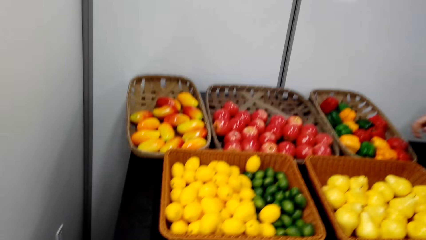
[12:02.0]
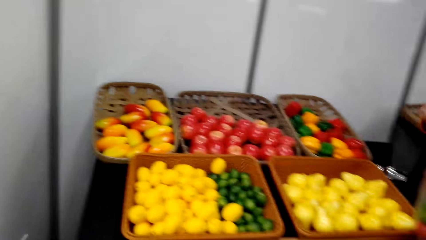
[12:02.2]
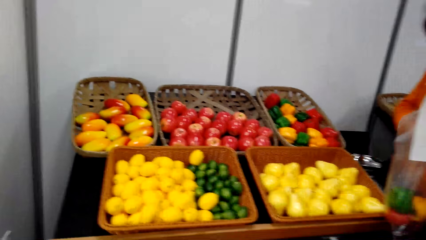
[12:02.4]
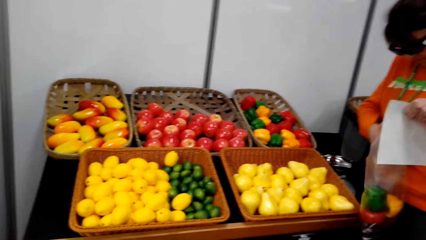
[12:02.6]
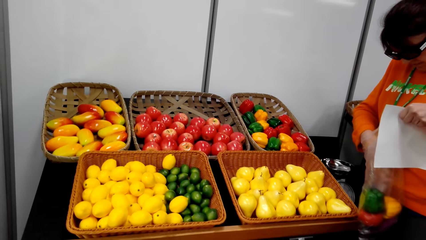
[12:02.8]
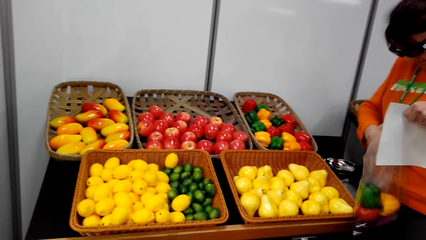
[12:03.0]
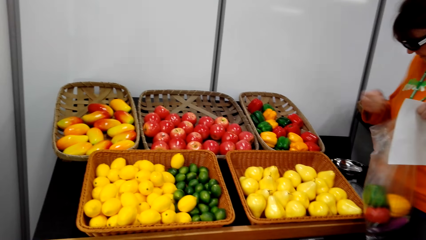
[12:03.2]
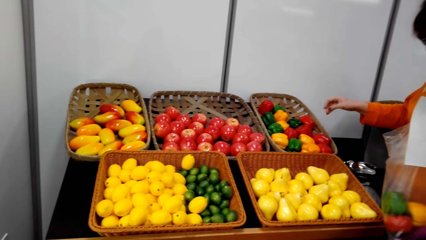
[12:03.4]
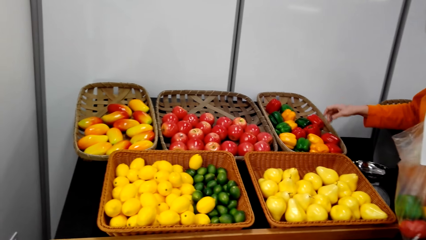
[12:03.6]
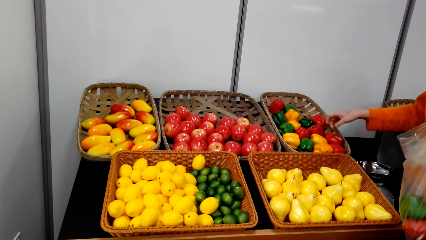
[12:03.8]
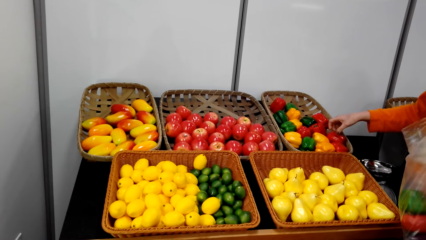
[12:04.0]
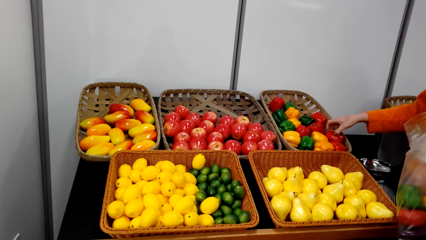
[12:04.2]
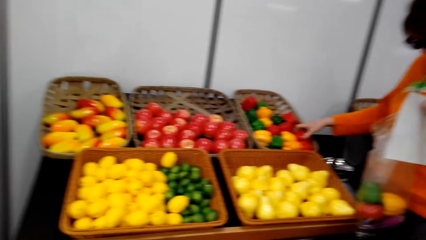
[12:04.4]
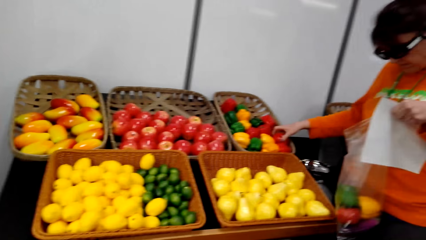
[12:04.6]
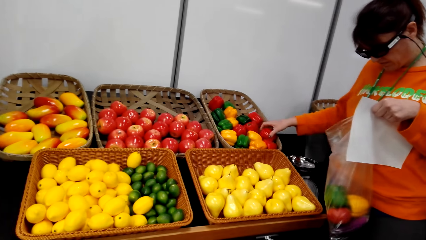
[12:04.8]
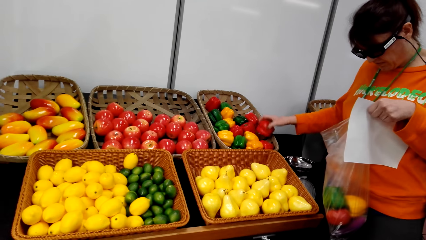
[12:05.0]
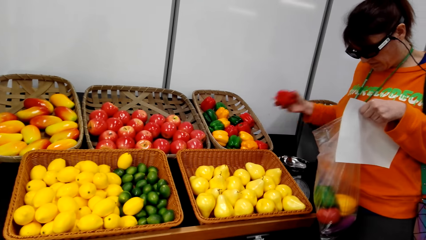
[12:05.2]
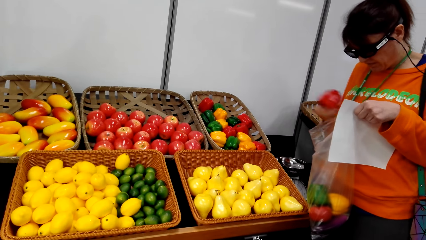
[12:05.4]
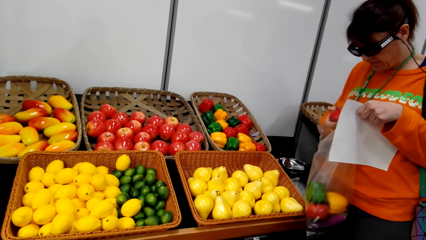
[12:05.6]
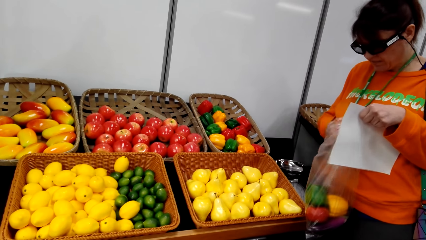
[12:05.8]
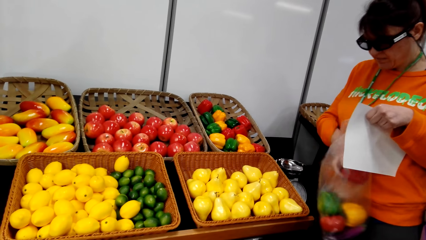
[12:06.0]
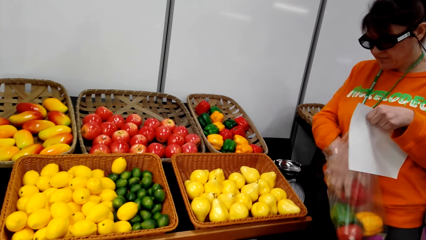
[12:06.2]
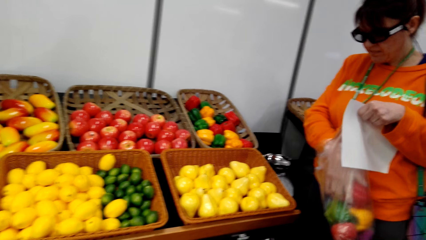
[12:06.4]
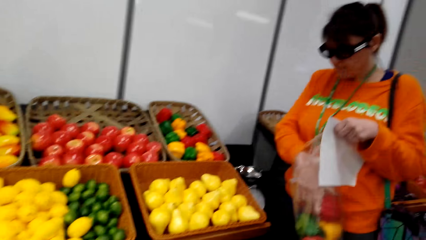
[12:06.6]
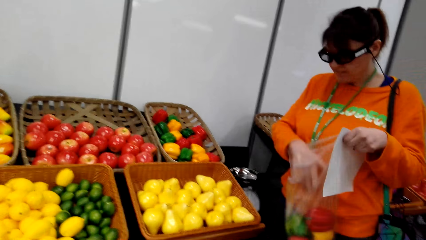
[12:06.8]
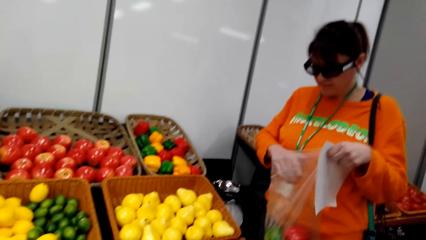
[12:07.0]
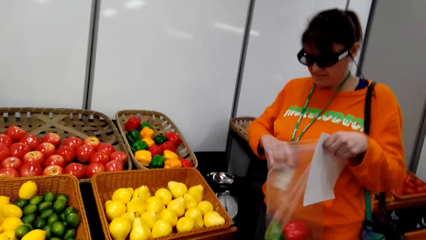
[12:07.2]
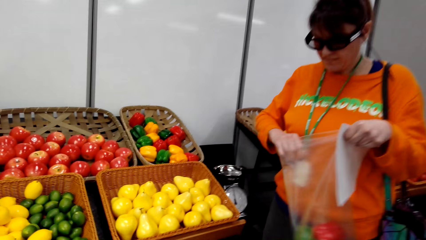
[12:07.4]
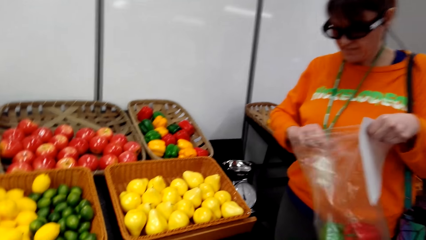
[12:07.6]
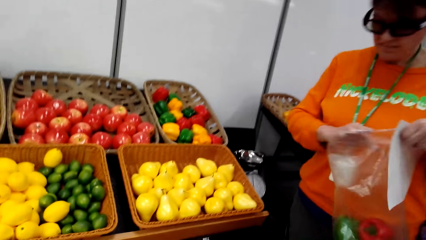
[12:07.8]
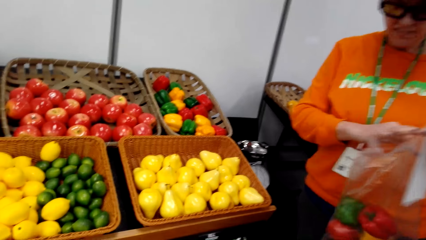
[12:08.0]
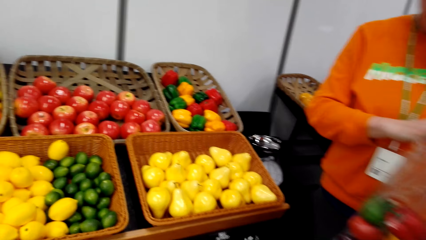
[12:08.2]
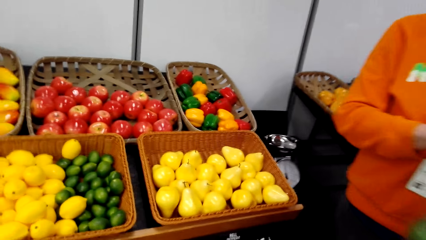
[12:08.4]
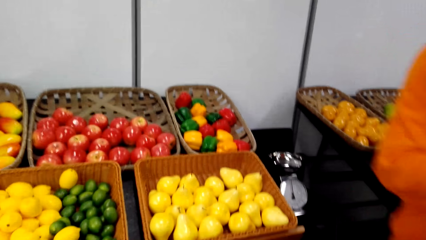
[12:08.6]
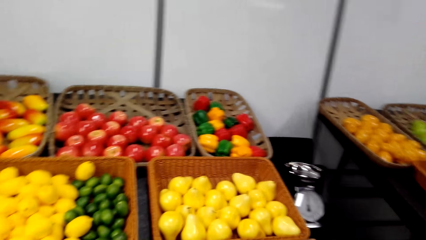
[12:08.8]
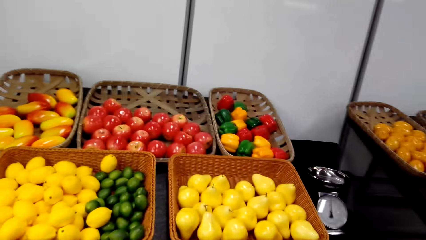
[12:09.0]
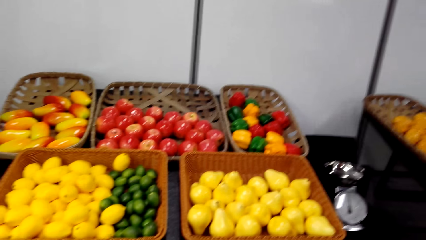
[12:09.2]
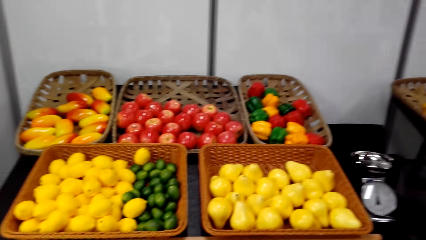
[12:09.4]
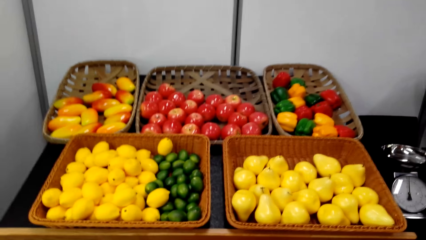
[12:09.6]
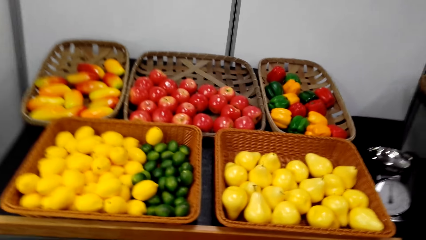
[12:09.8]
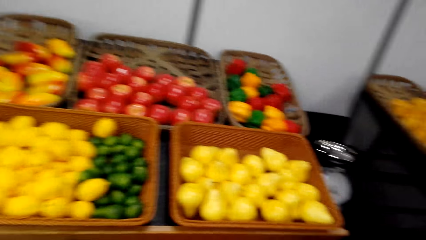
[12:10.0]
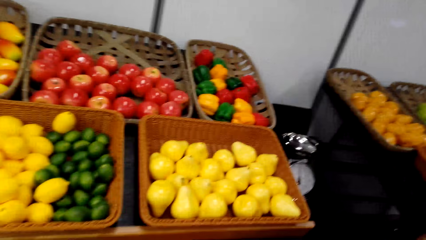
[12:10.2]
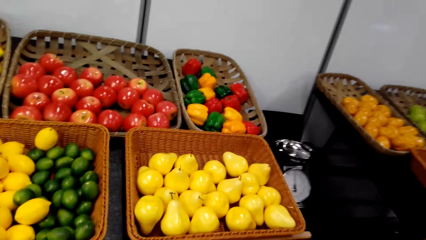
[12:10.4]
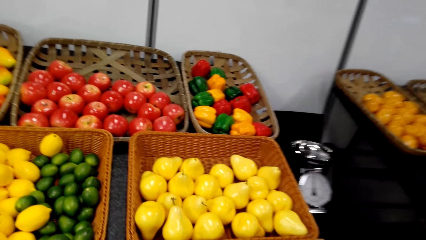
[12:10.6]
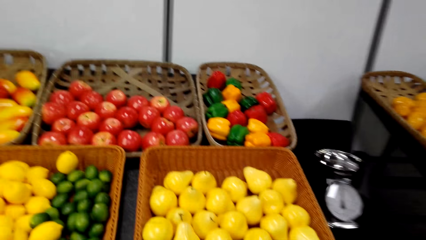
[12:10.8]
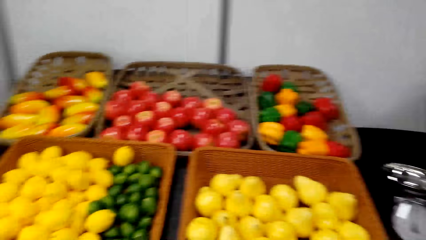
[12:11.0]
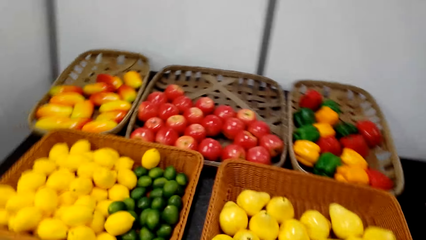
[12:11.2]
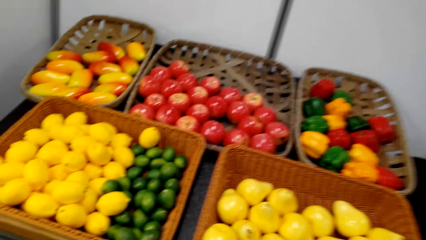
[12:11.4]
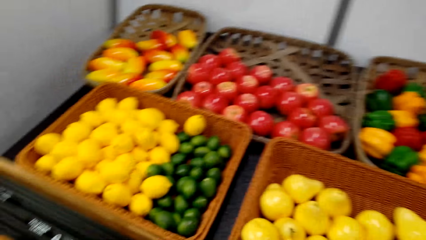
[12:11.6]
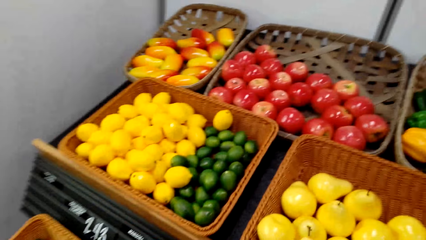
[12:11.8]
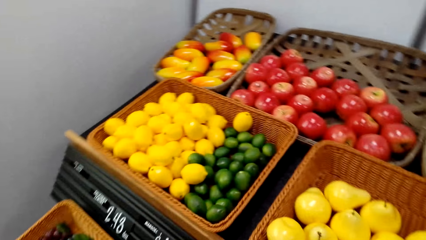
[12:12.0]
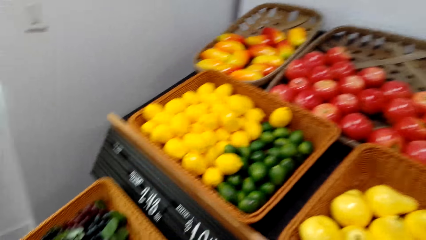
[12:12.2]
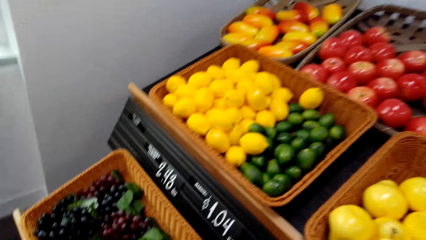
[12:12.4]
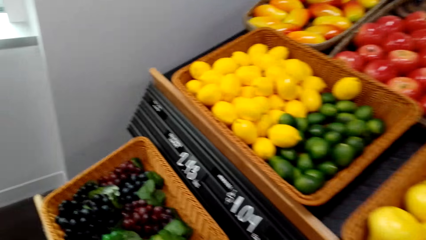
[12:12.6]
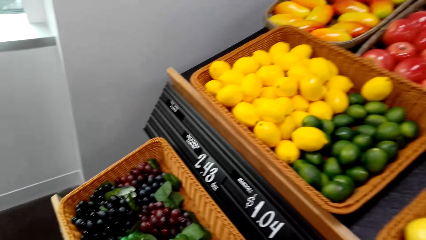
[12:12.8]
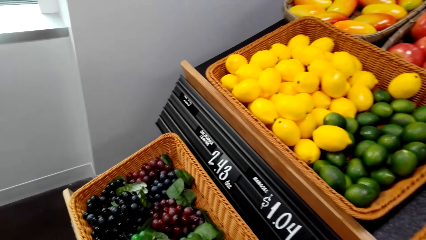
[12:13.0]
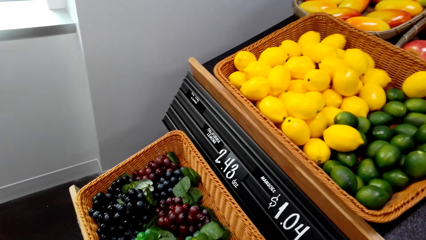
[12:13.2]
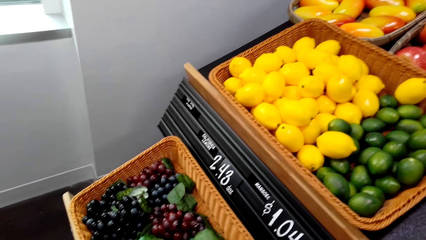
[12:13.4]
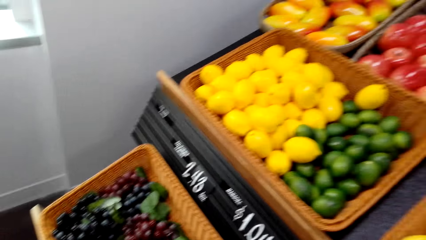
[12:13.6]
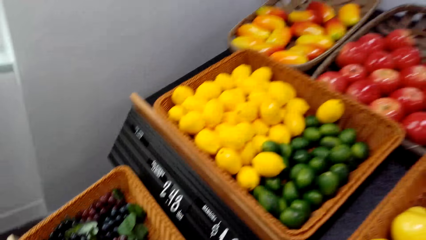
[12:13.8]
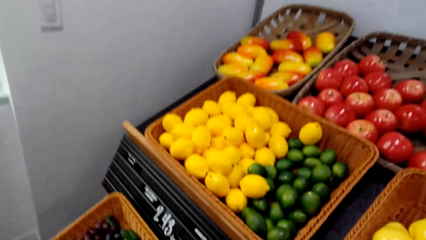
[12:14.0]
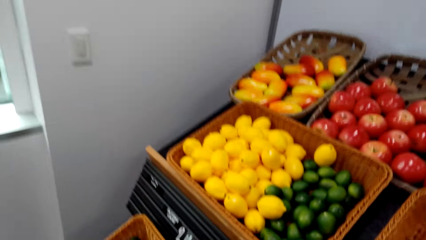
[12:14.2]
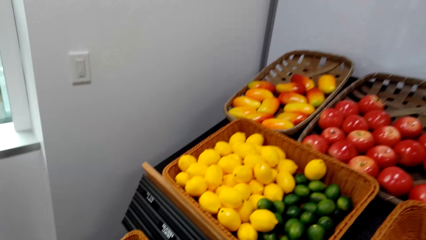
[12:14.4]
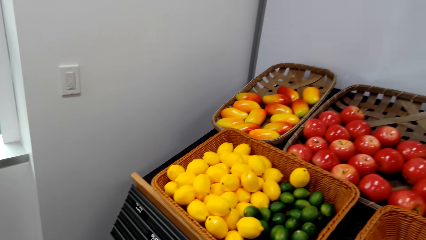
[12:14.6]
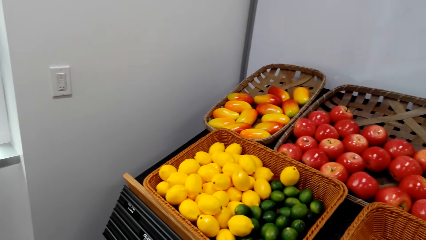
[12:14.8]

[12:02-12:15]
The woman picks the bell pepper in the basket tray on the table. The woman puts the bell pepper in the nylon paper. The woman stands on the floor. The camera wearer stands on the floor.

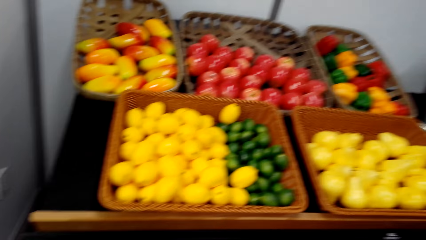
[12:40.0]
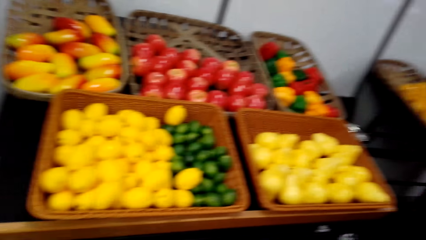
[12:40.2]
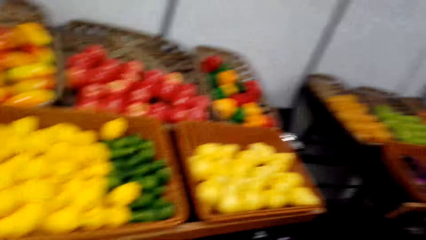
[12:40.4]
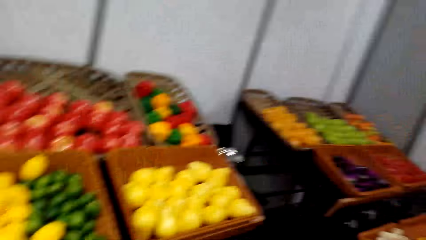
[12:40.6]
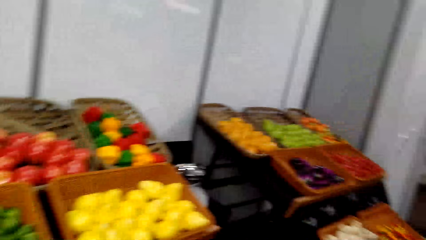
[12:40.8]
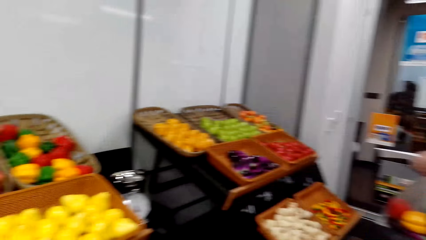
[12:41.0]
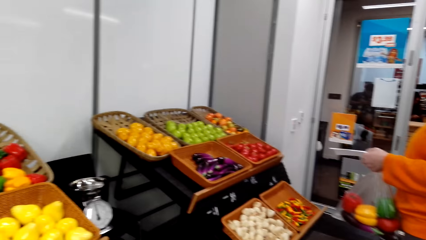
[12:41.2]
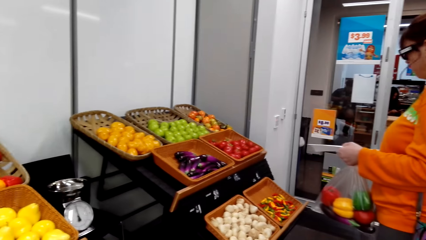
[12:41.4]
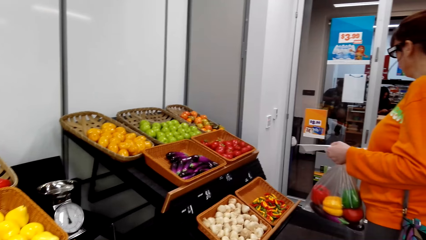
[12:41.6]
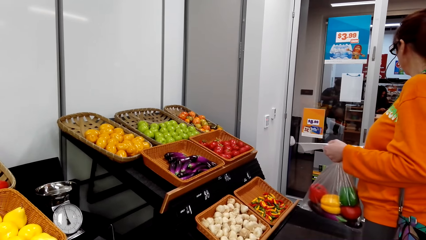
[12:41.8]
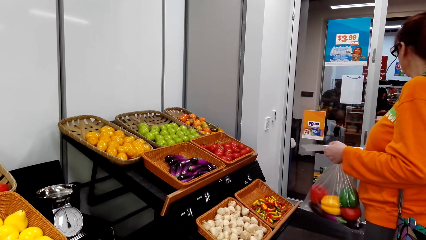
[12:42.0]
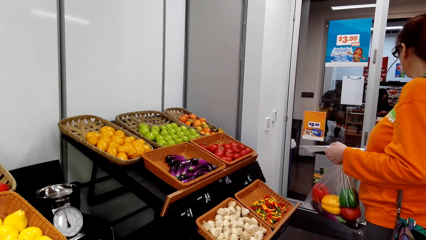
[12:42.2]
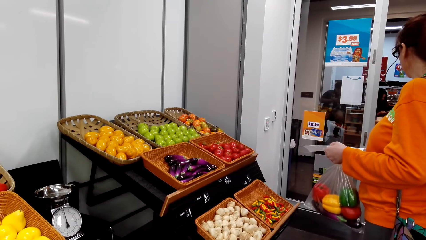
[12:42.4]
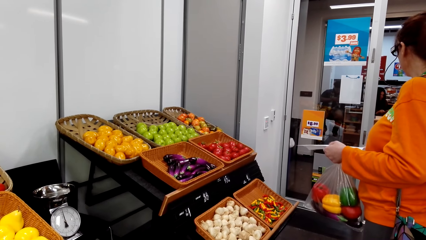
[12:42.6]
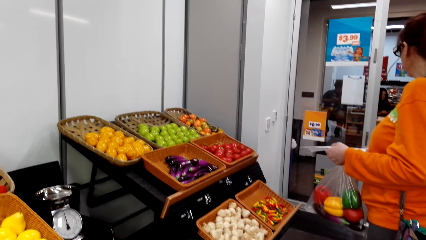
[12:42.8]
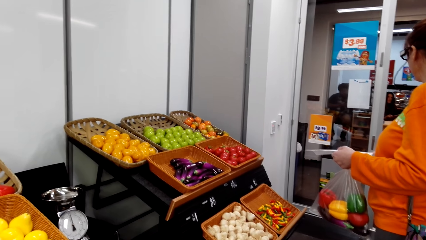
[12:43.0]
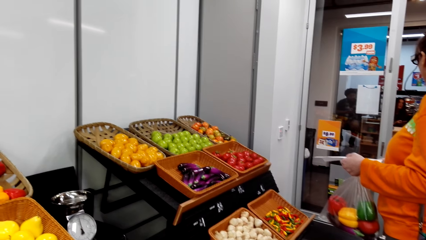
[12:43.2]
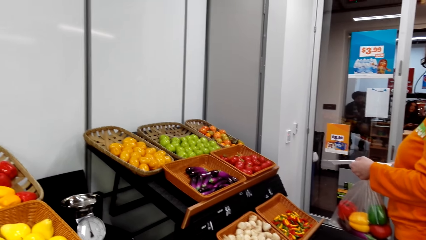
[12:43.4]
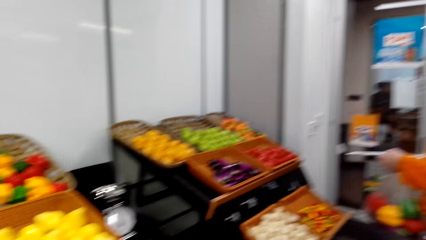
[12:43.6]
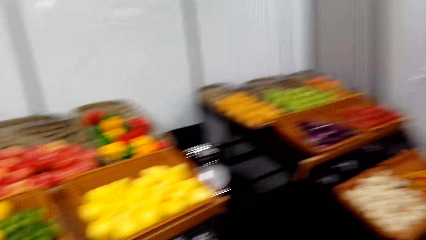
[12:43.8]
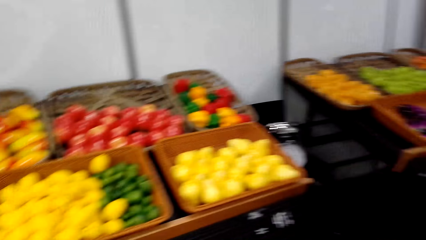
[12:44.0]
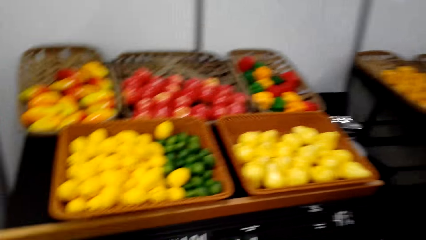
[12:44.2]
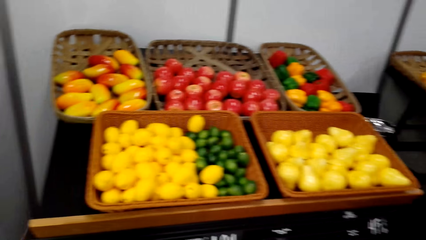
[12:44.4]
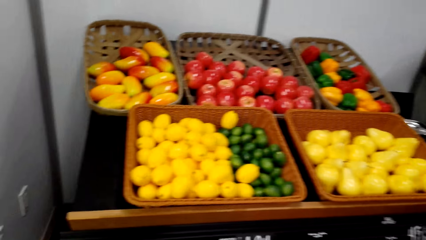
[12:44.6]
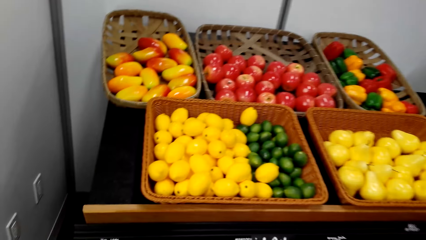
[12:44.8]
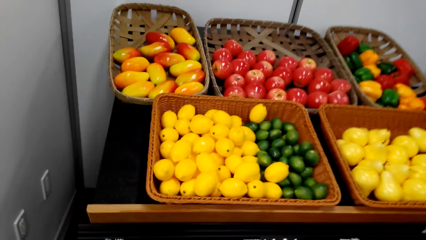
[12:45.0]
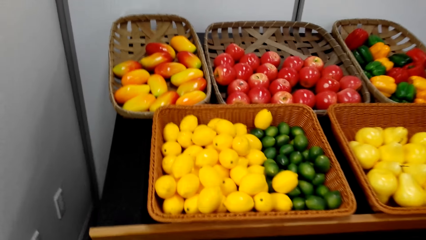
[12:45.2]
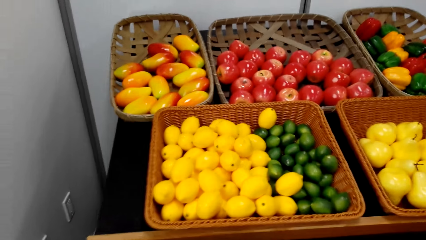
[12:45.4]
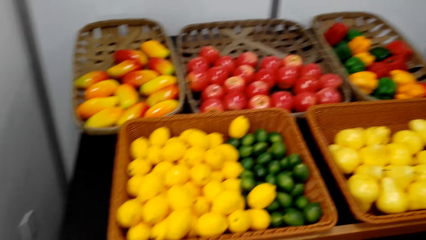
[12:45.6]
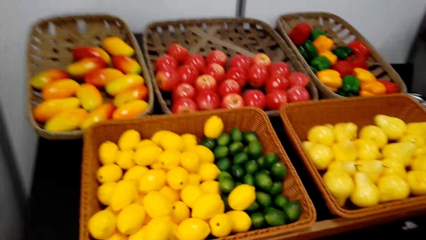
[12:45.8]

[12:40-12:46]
The woman stands on the floor. The camera wearer stands on the floor.
